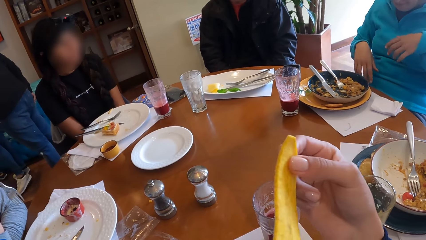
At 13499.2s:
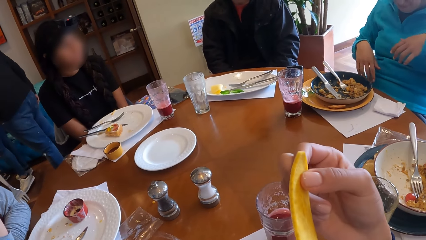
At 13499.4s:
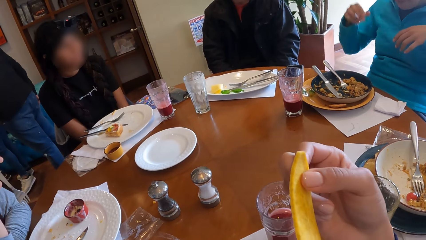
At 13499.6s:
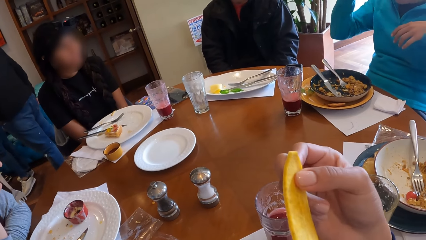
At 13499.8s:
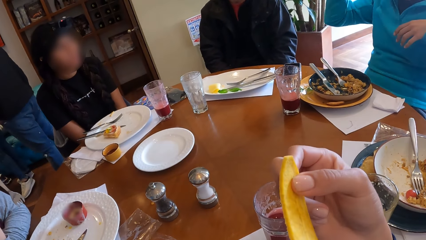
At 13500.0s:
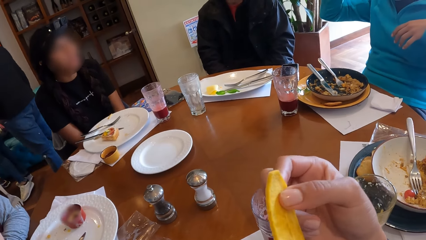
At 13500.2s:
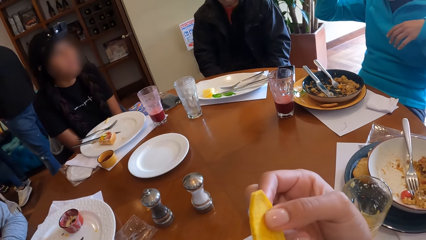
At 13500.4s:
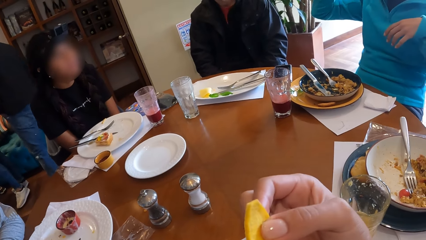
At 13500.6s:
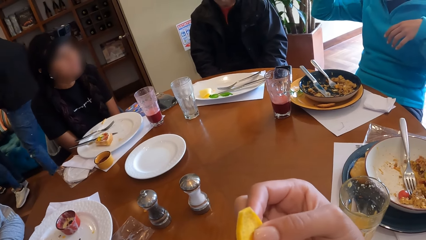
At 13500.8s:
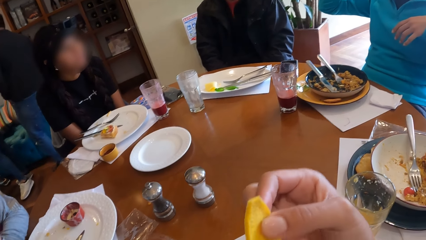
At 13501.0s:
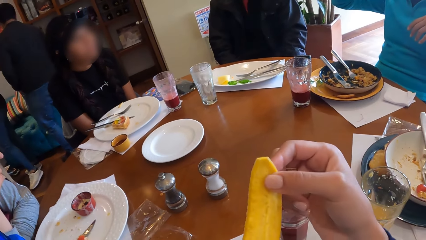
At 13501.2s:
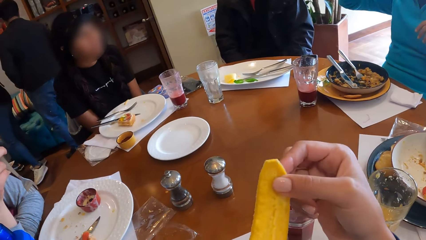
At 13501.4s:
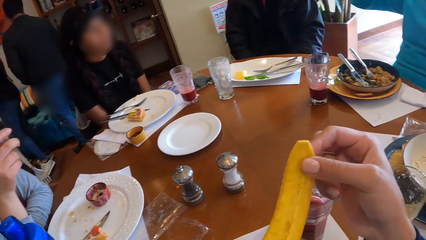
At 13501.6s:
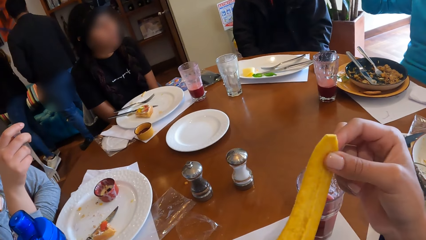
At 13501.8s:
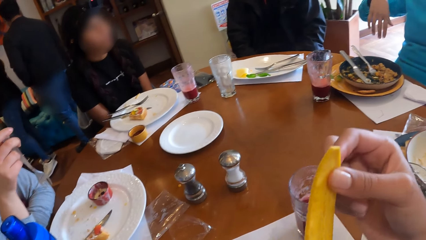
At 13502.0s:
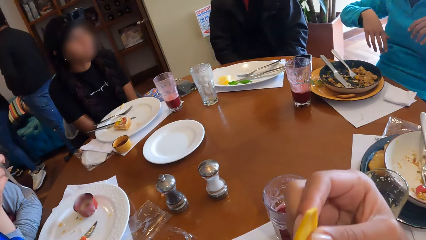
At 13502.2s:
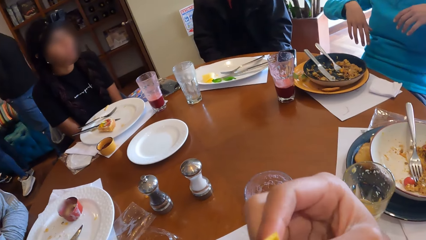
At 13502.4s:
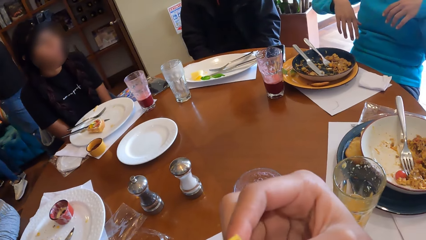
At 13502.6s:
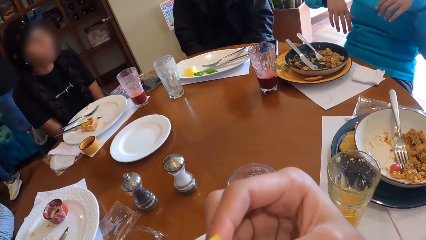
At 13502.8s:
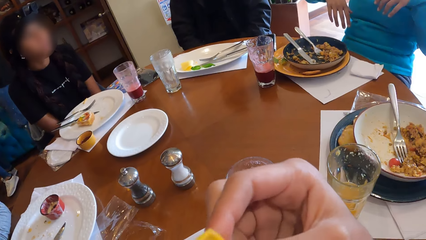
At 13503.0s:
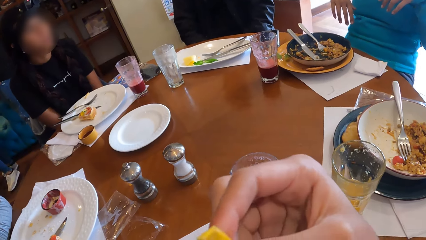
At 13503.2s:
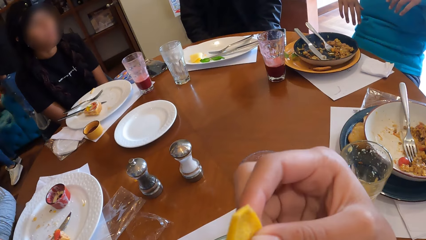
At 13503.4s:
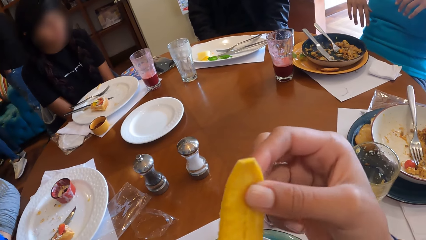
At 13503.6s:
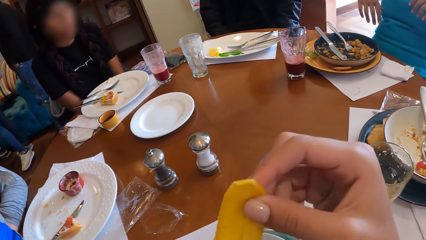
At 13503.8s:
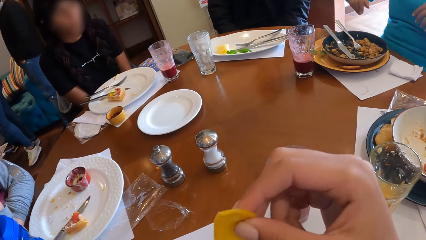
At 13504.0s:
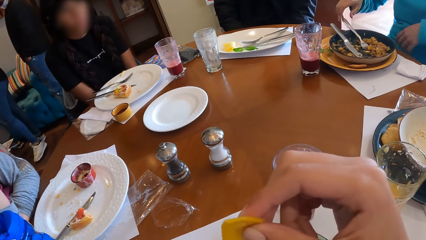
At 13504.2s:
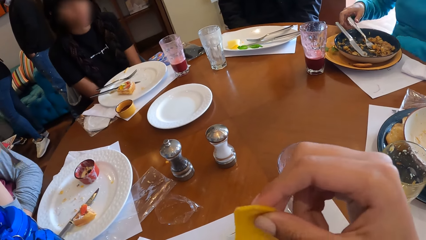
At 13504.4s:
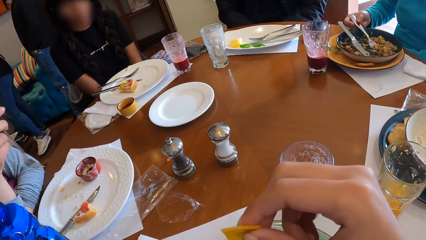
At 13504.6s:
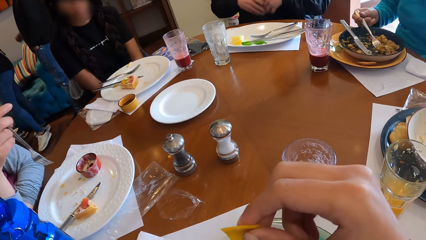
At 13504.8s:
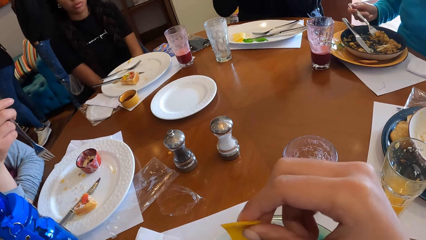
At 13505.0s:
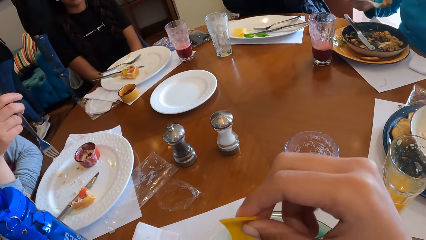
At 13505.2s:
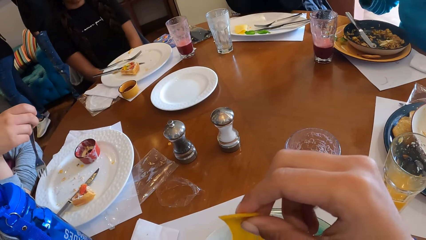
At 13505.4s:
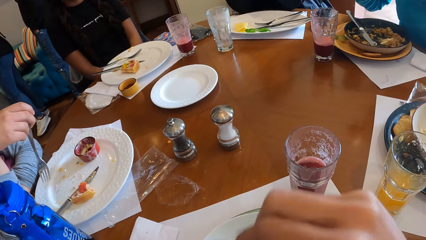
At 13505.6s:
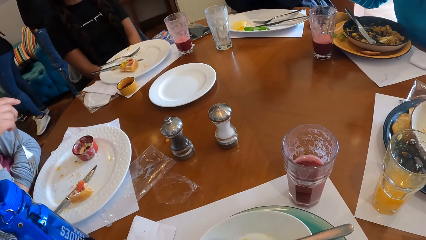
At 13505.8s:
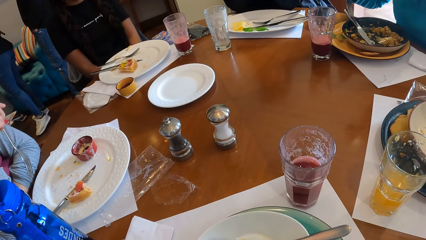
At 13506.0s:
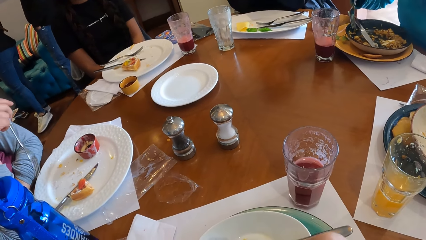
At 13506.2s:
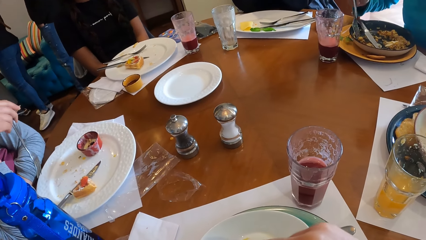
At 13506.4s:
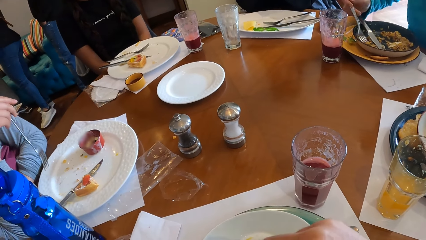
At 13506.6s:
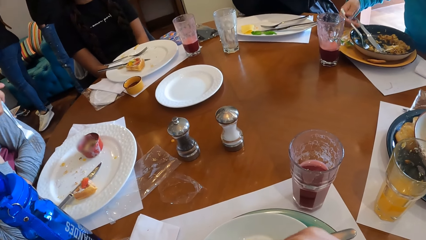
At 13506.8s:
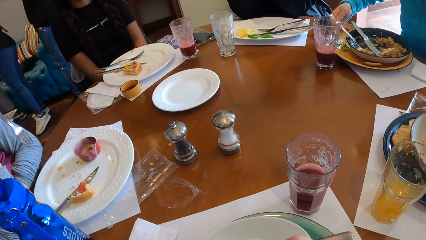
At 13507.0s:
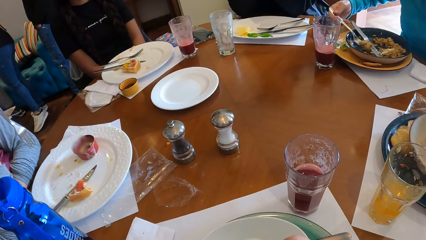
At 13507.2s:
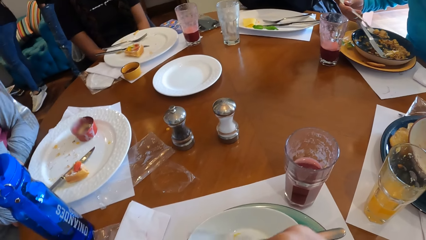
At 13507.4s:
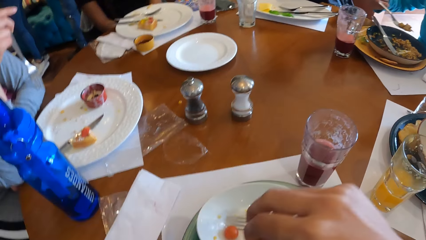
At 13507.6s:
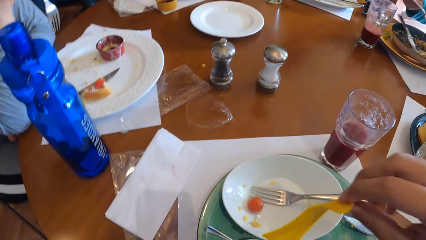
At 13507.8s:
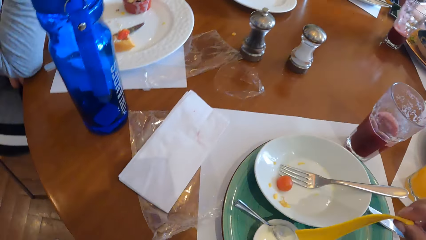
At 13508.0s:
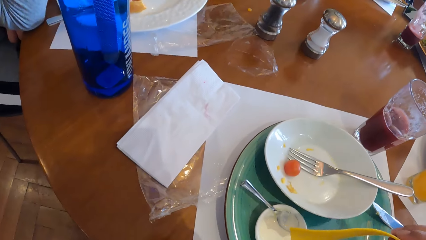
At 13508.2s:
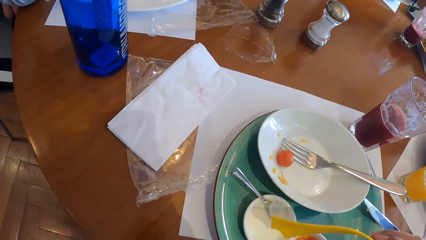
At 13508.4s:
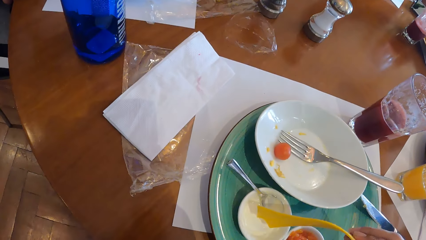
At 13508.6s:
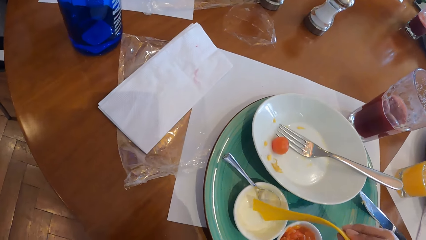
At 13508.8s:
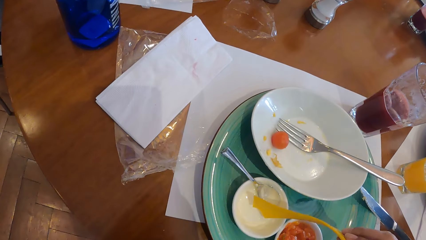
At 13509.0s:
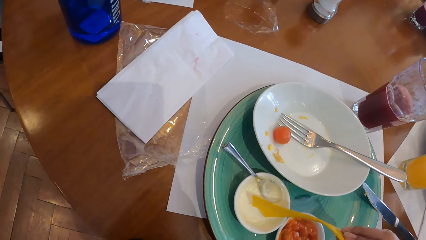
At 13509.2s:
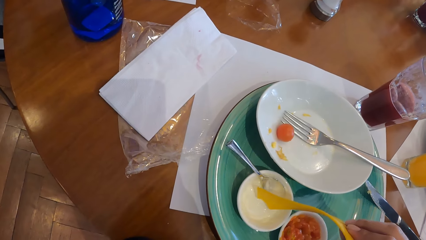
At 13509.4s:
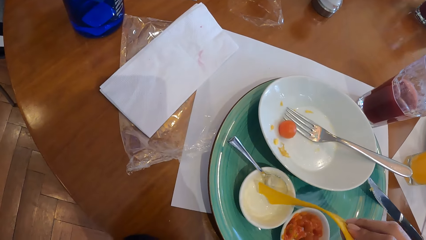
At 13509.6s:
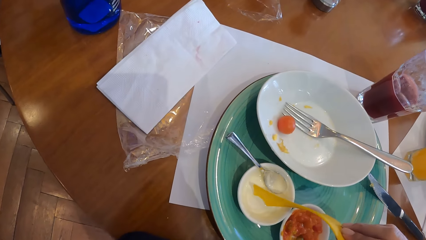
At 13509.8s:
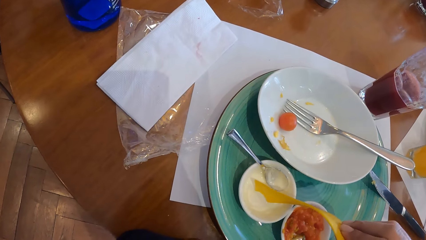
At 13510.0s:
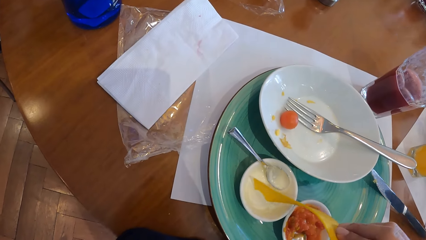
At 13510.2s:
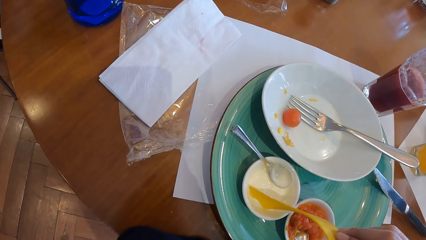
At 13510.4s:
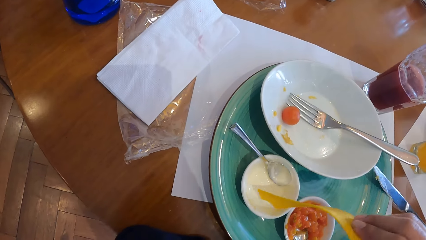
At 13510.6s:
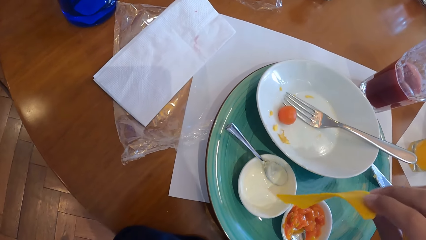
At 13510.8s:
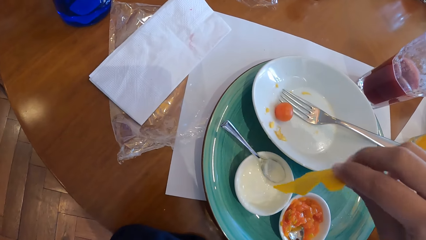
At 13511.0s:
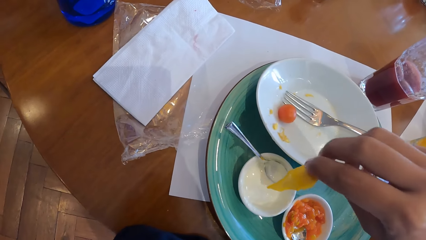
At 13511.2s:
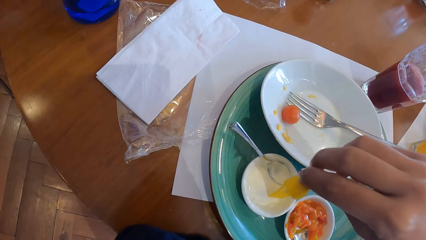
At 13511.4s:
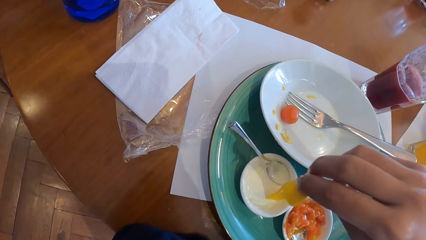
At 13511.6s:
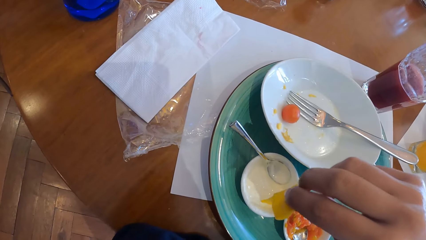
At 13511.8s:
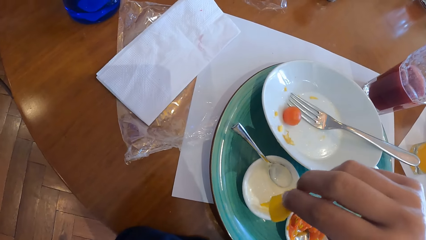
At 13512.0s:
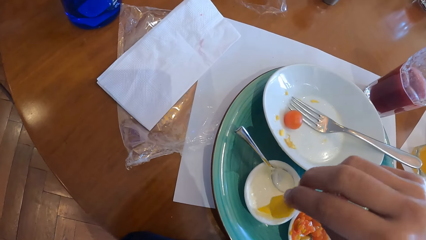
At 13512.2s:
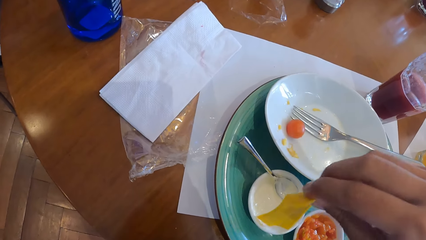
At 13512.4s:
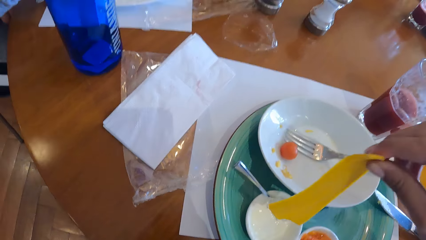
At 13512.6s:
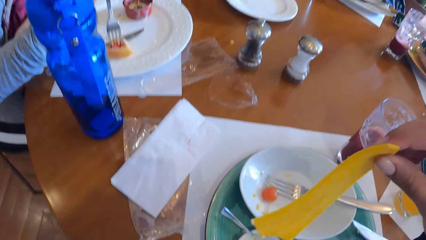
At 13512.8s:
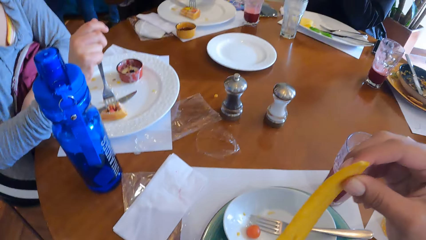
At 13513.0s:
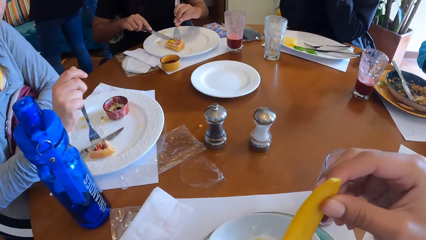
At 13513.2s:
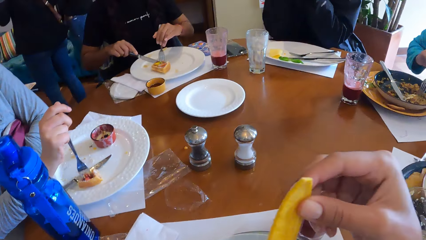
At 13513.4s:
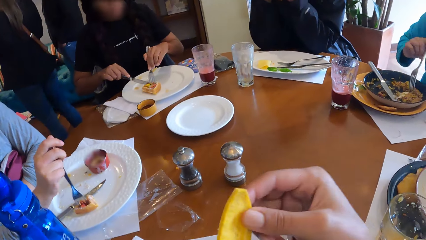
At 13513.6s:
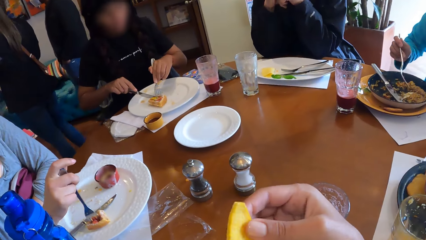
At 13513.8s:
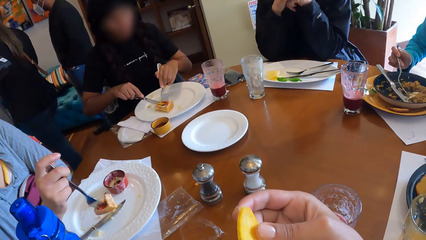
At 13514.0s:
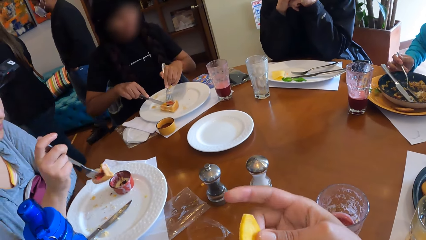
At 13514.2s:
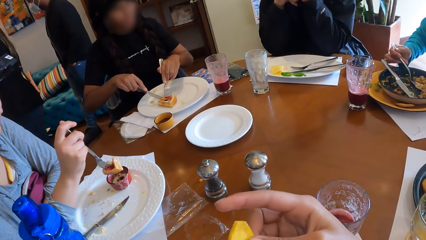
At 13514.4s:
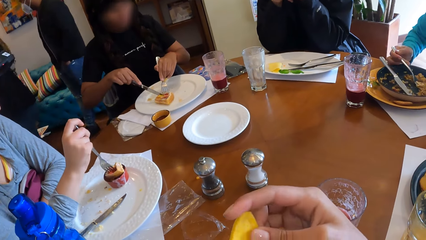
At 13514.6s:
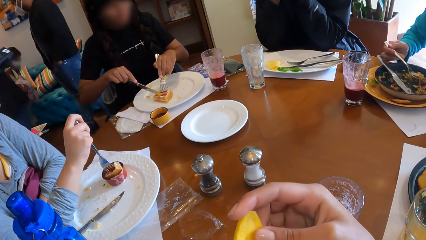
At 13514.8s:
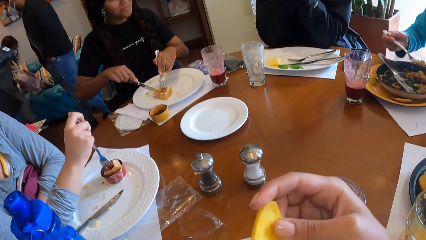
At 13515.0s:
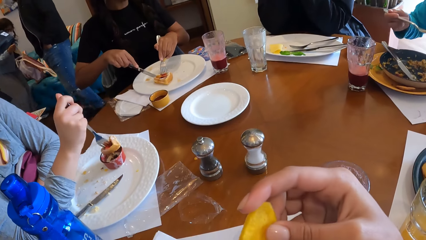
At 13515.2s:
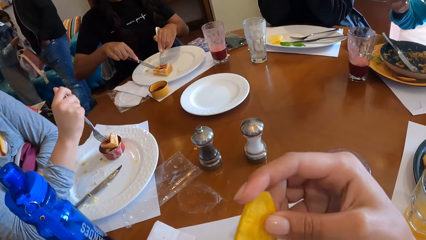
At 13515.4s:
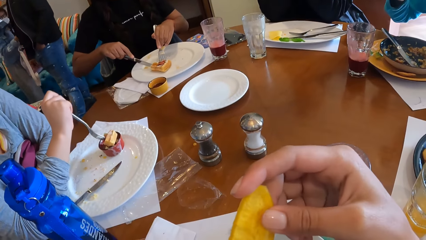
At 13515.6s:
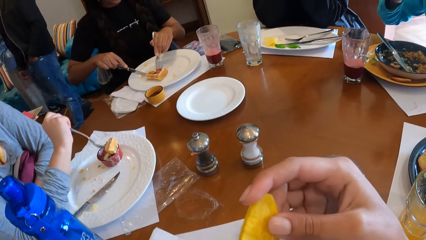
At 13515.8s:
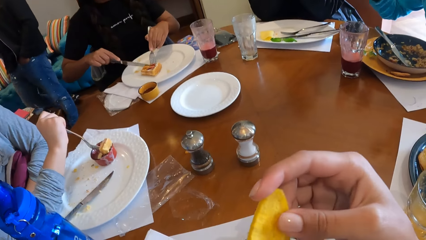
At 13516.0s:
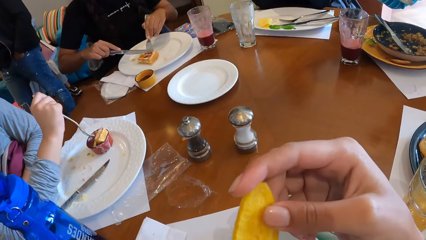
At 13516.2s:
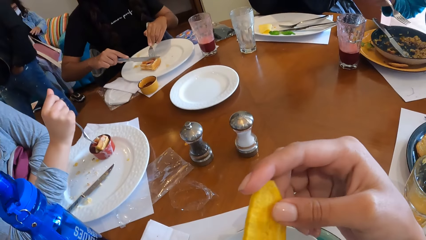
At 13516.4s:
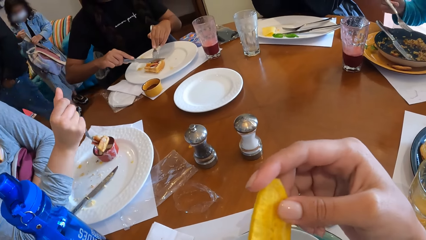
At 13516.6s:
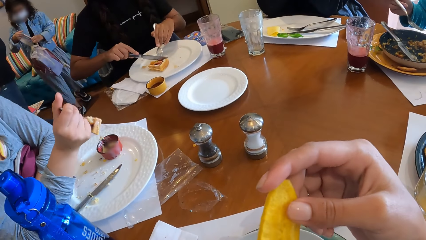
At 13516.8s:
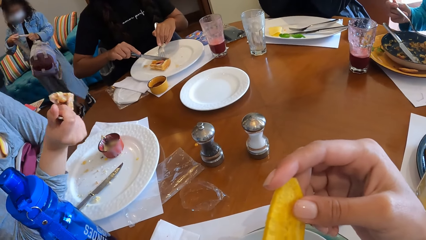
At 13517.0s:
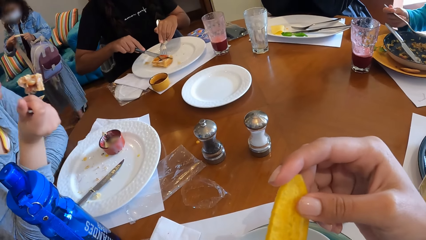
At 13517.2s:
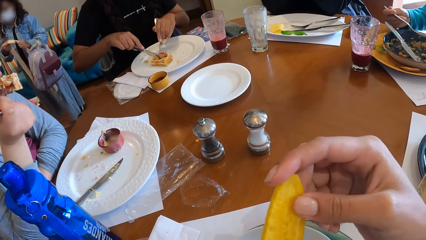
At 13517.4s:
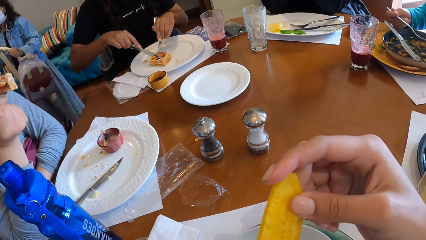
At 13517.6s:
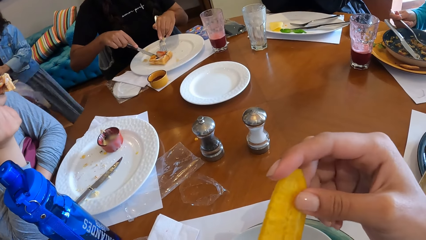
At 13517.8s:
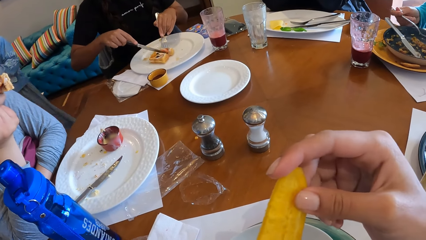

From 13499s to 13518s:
The camera wearer eats the snacks in his right hand. A woman picks food from the plate with the fork in her right hand. The camera wearer scoops something. He dips the snacks in his right hand into the bowl of cream. Another woman picks snacks from the plate with the fork in her right hand. A third woman cuts the snacks with the knife in her right hand and holds the snack on the plate with the fork in her left hand. The camera wearer licks something. He eats the snacks in his right hand. The first woman picks food from the plate with the fork in her right hand. A fourth woman at the table eats food from the plate with the fork in her right hand.
